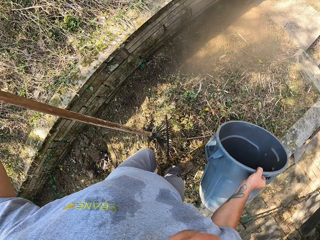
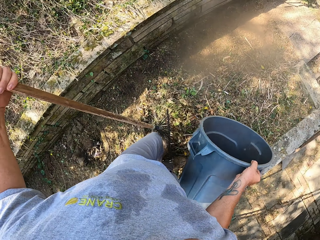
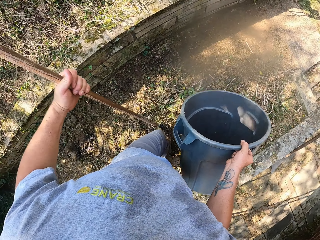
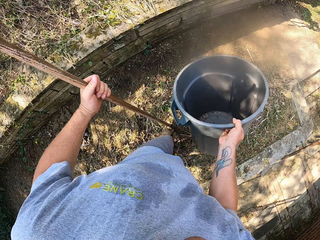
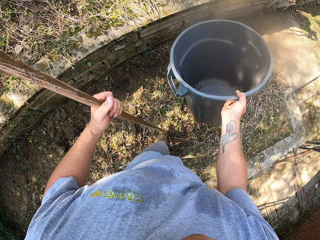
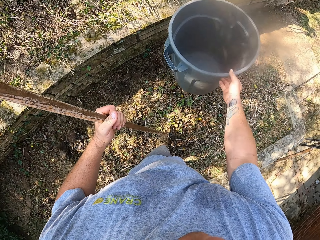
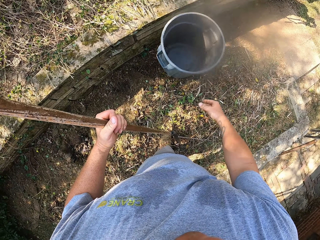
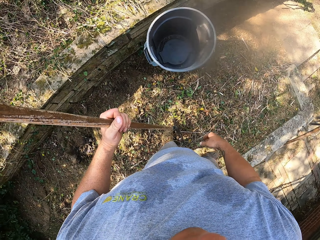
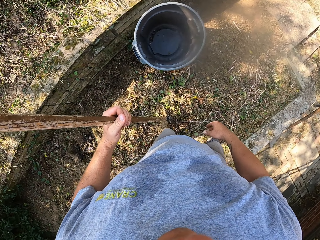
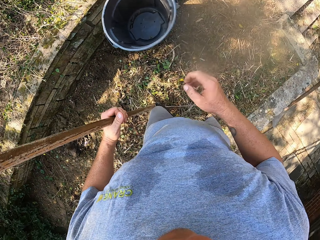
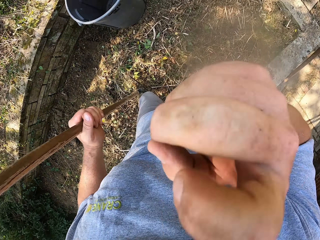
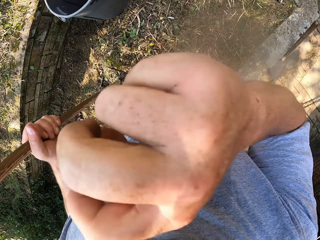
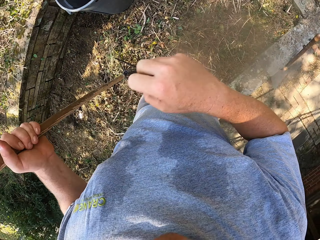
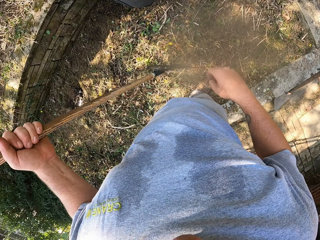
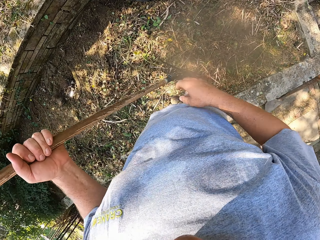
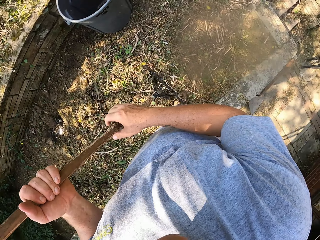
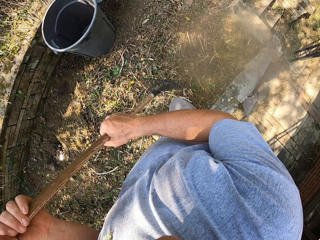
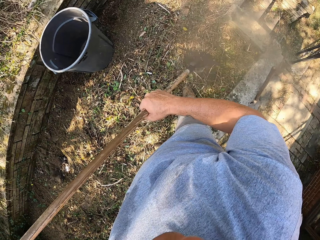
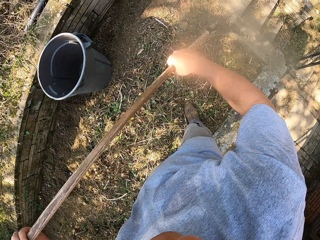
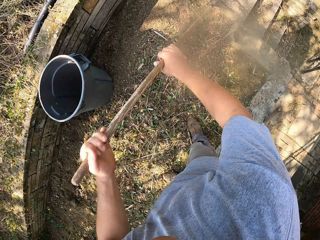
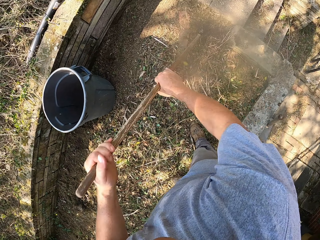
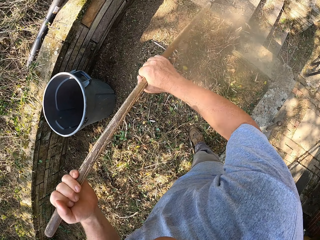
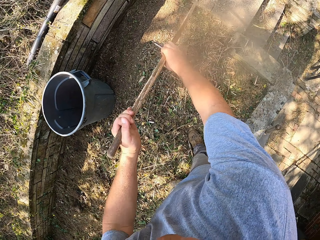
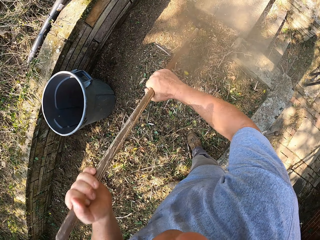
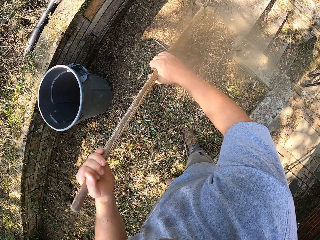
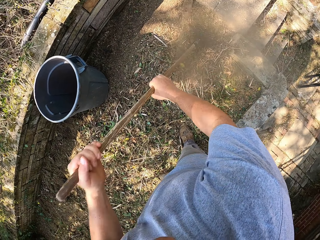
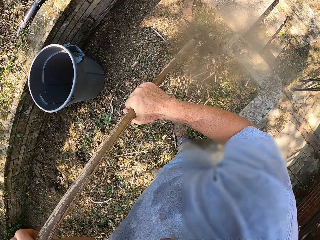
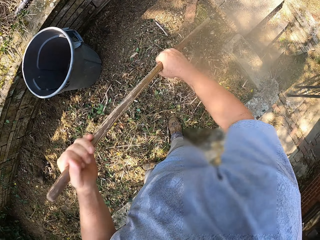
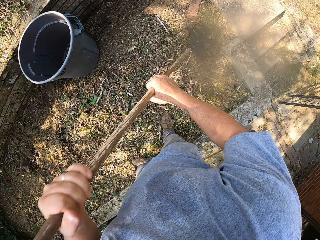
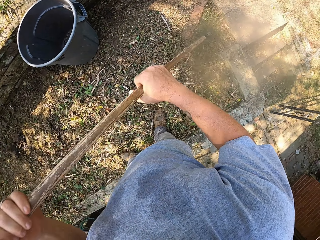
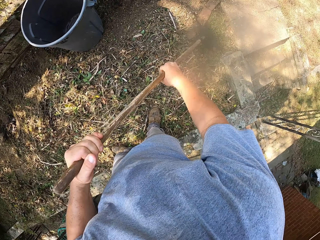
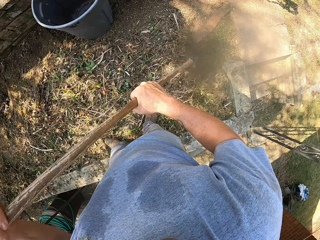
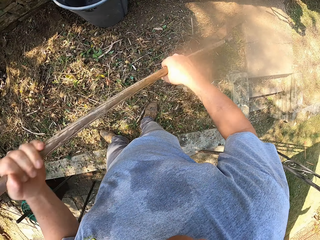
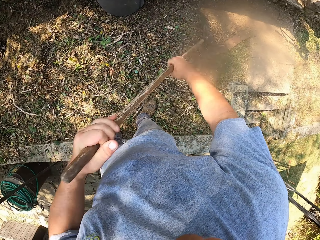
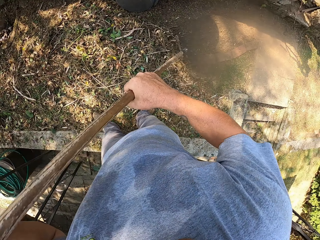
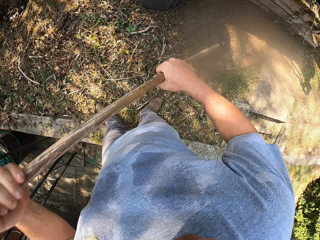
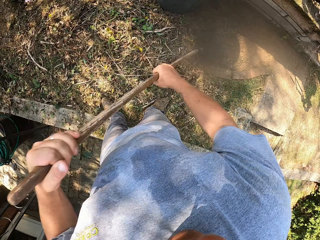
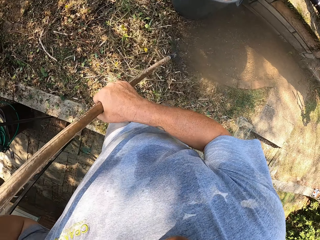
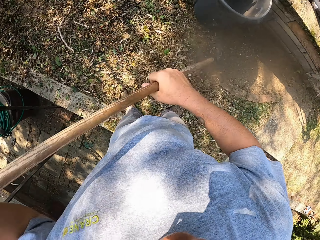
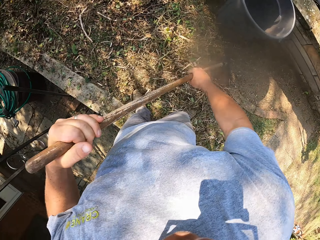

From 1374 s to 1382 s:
The camera wearer picks up the trash bin. He drops the trash bin. He raises his hand. He sweeps the compound with the rake.

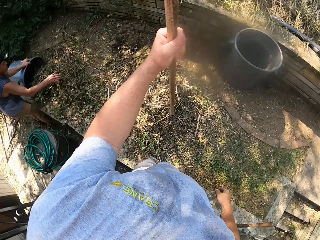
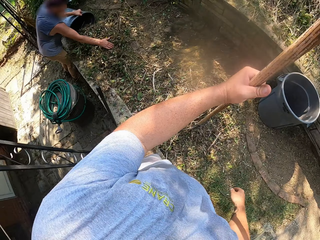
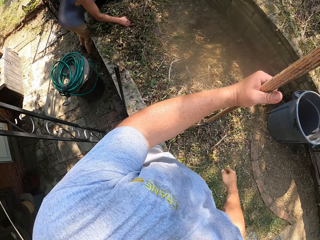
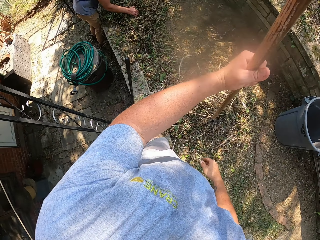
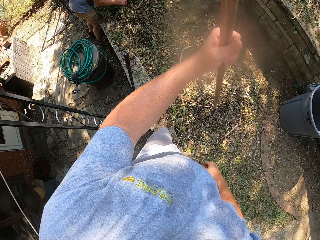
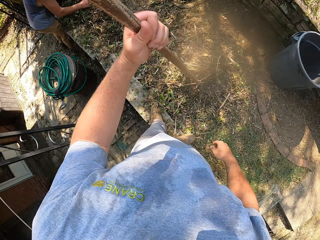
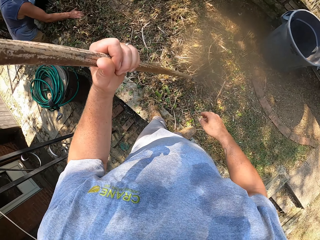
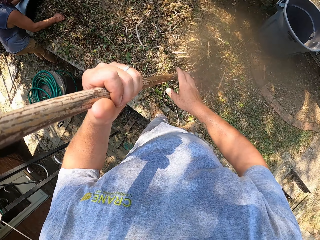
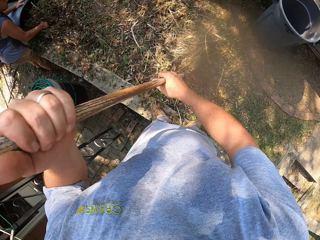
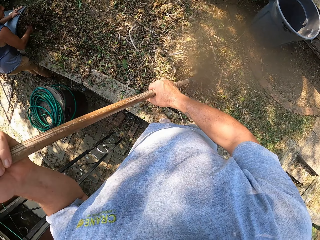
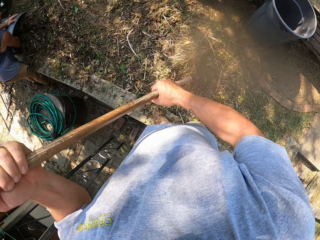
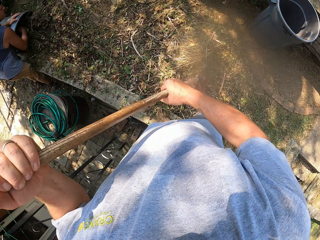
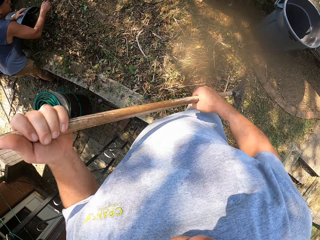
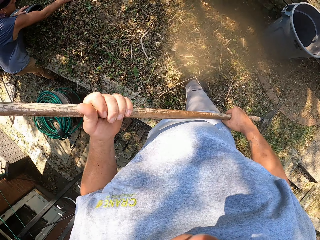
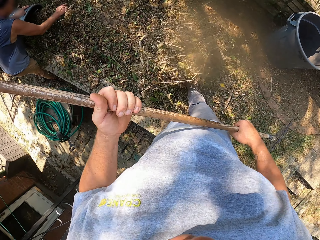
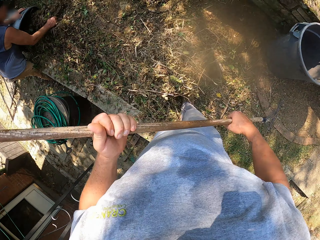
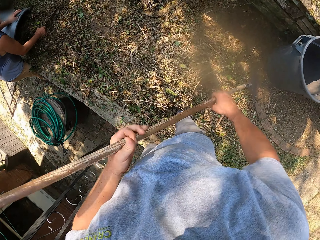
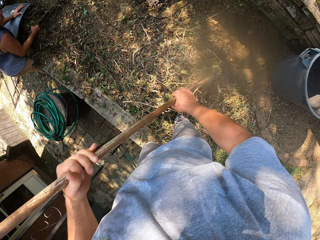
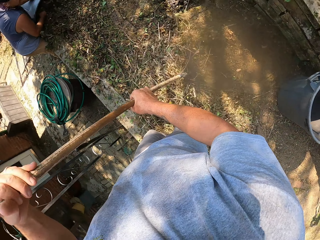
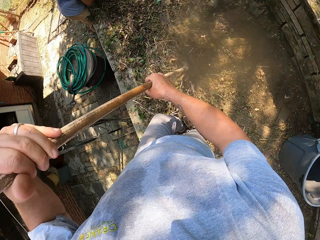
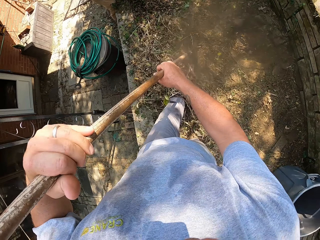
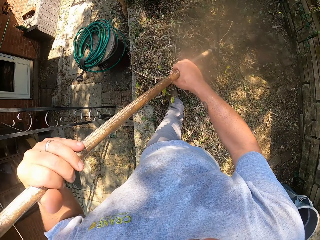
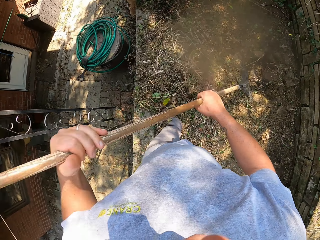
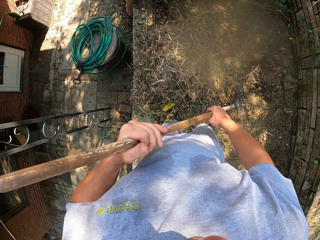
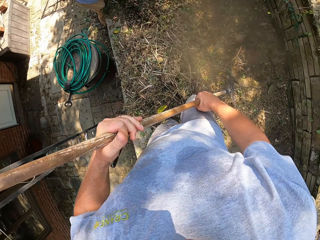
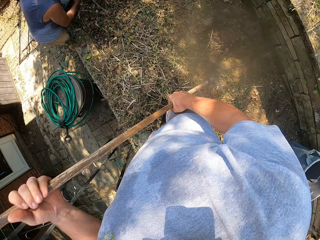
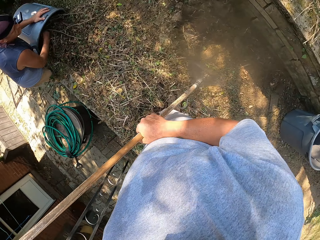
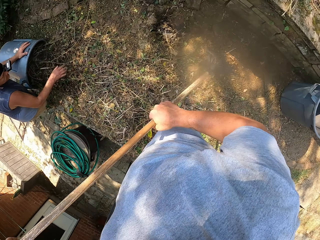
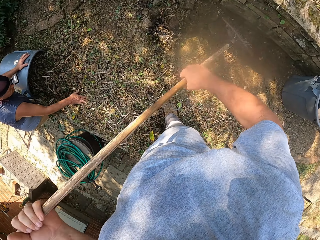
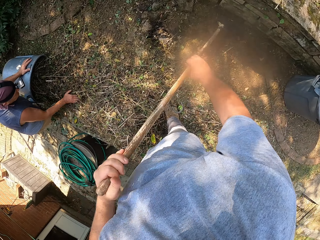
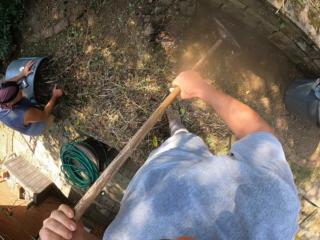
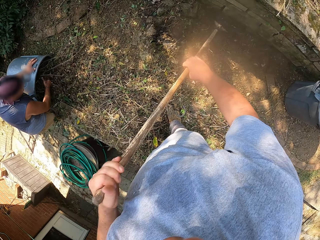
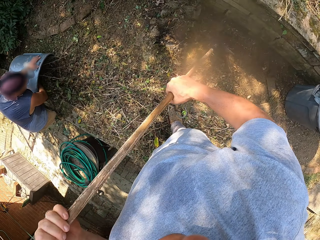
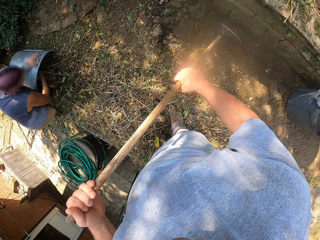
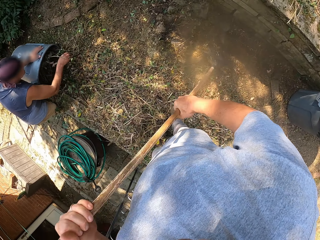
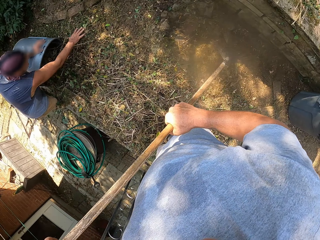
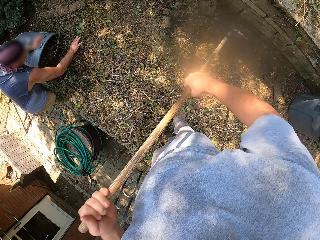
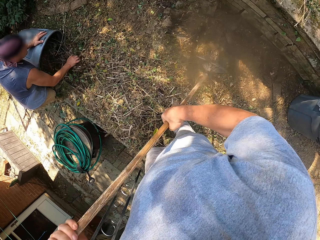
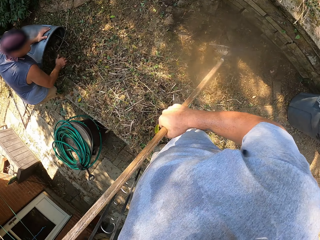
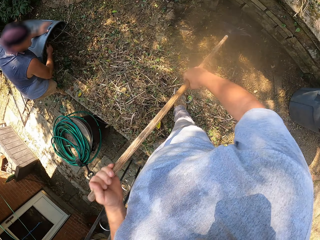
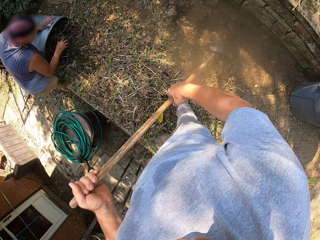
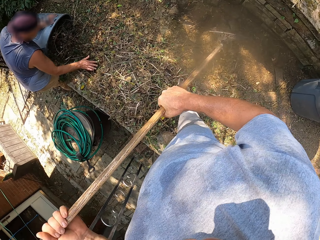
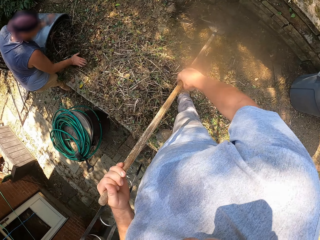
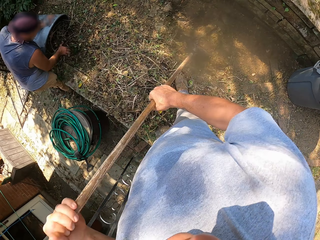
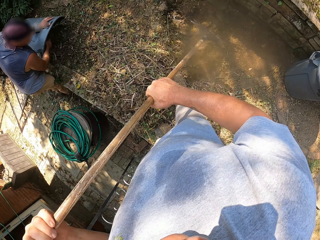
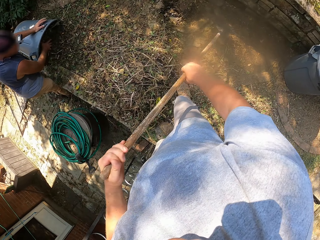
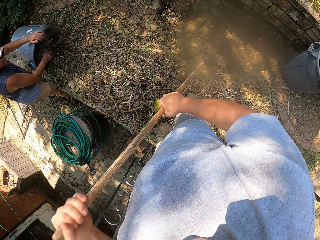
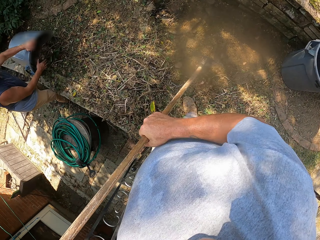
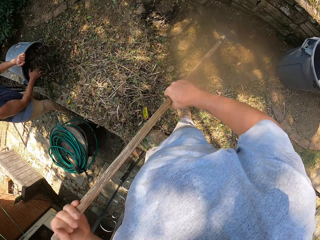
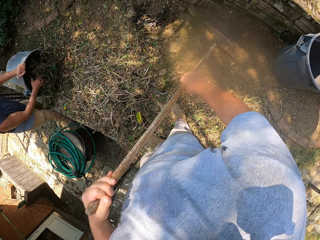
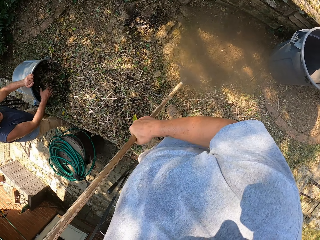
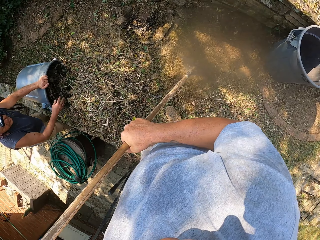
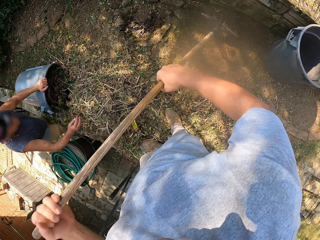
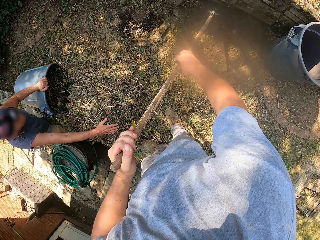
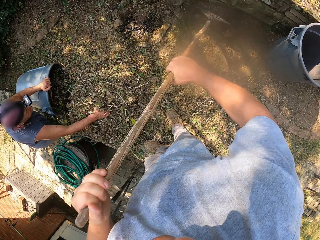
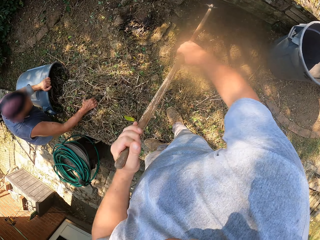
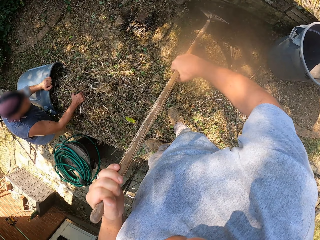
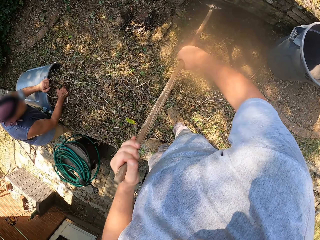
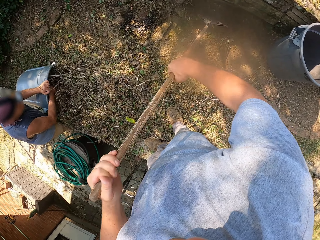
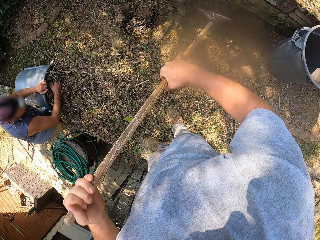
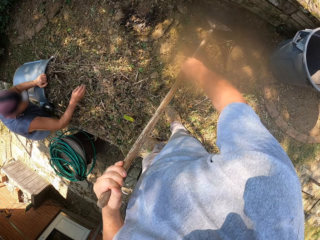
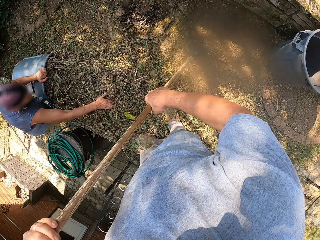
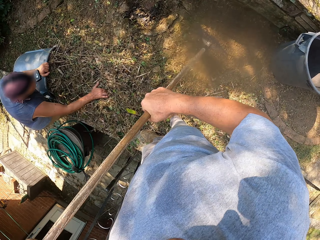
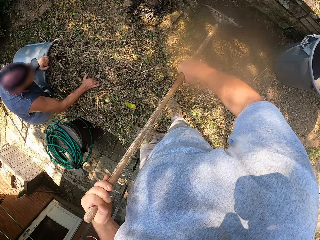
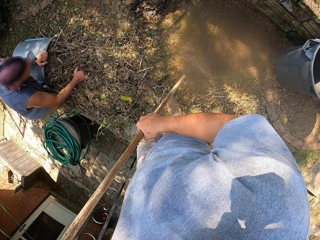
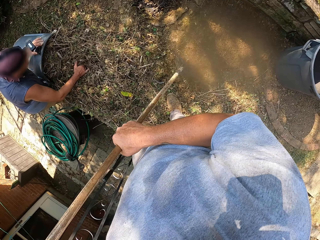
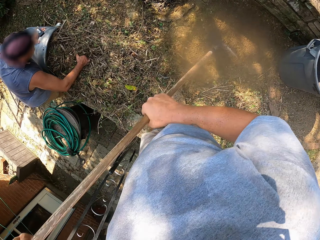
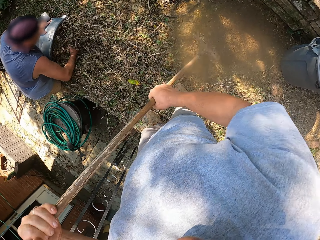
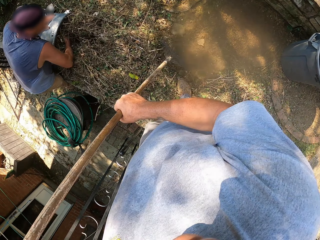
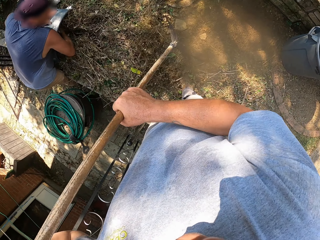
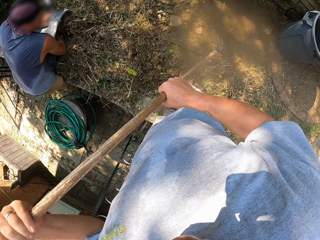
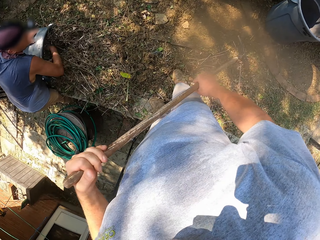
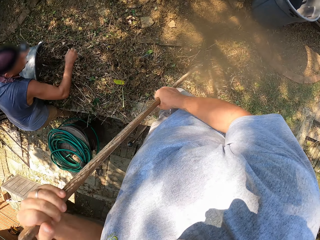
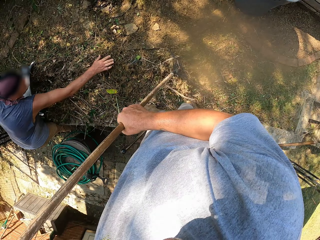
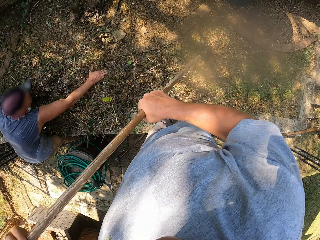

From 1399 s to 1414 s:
The camera wearer looks around. A person collects the dried grass. The camera wearer pushes the heap with the foot. They push the bush with the rake. They sweep the compound with the rake.
